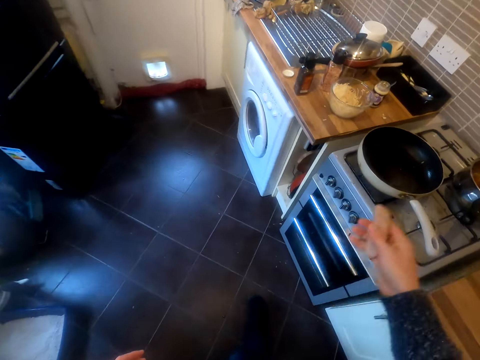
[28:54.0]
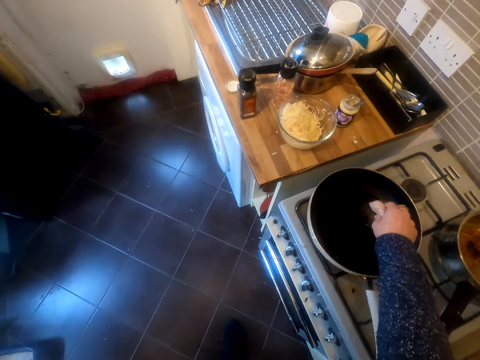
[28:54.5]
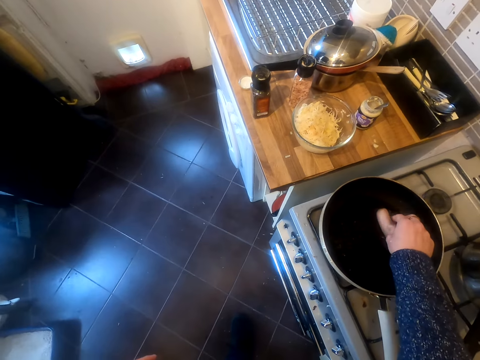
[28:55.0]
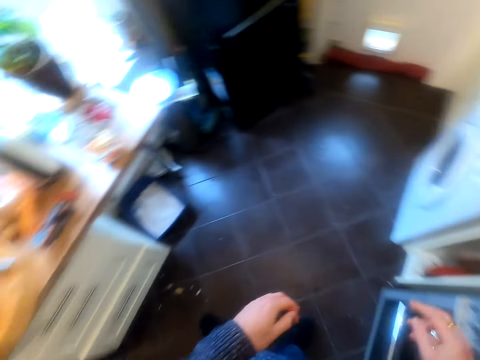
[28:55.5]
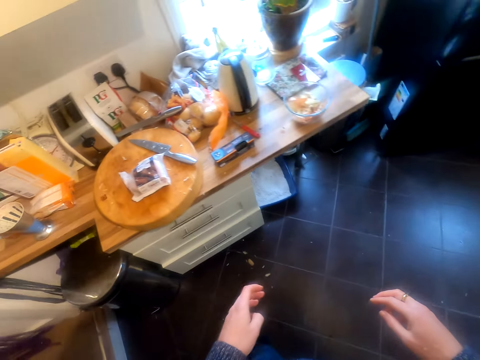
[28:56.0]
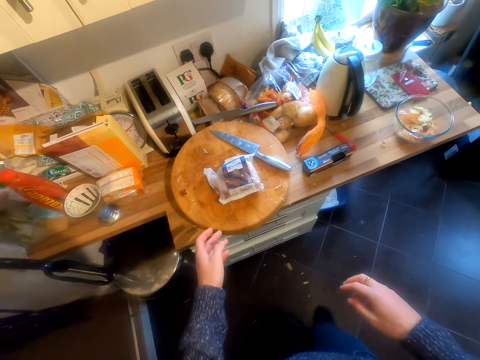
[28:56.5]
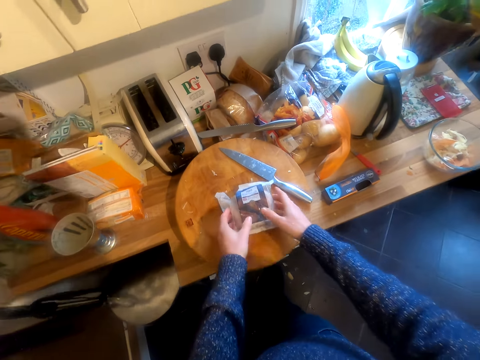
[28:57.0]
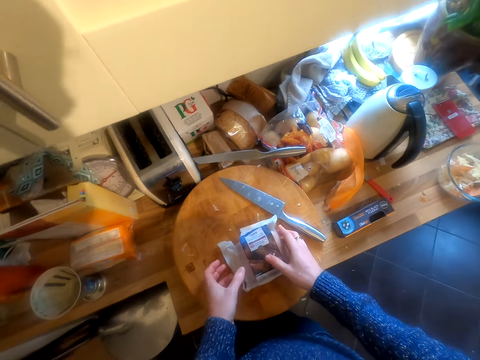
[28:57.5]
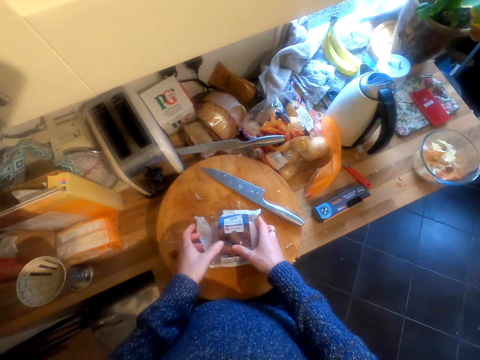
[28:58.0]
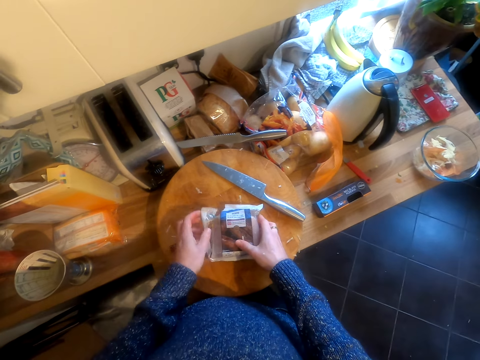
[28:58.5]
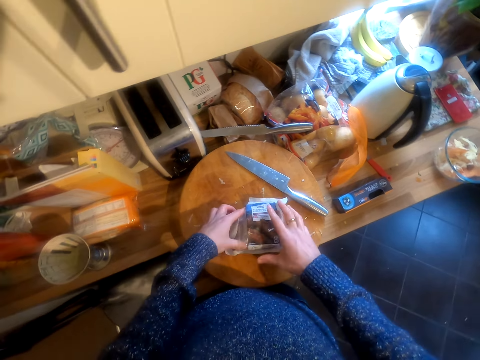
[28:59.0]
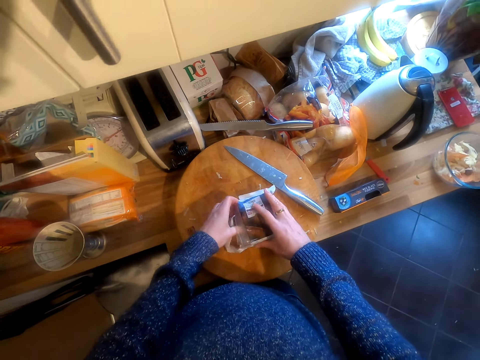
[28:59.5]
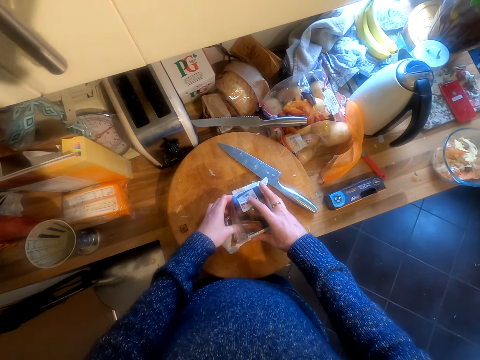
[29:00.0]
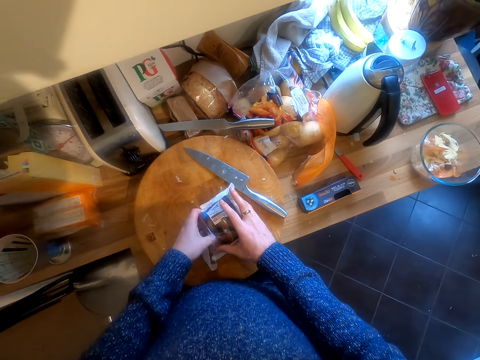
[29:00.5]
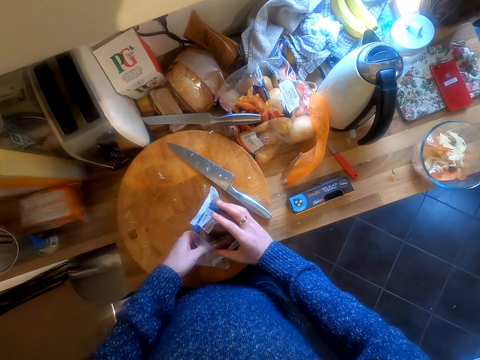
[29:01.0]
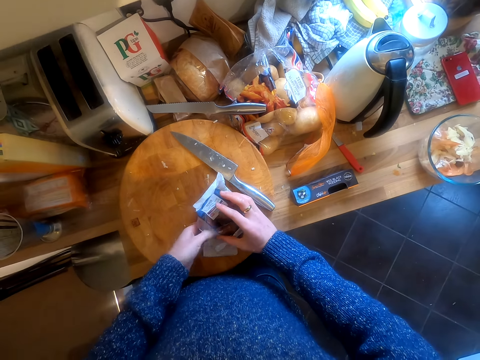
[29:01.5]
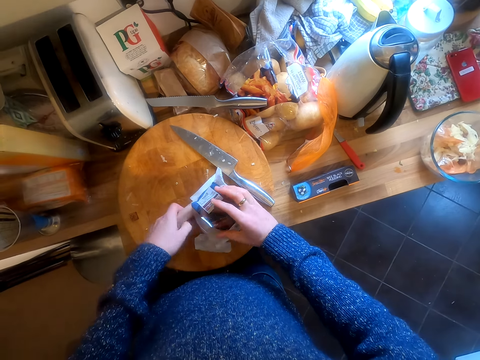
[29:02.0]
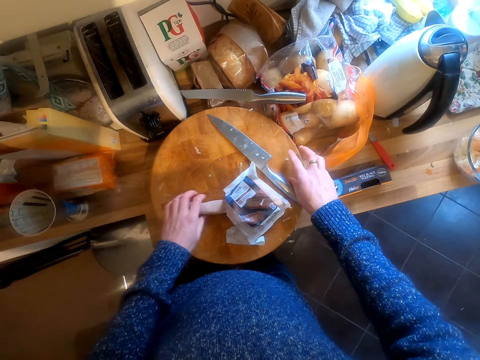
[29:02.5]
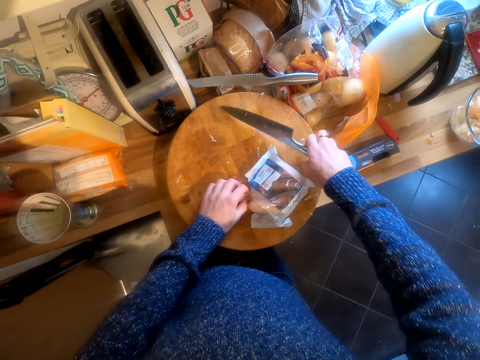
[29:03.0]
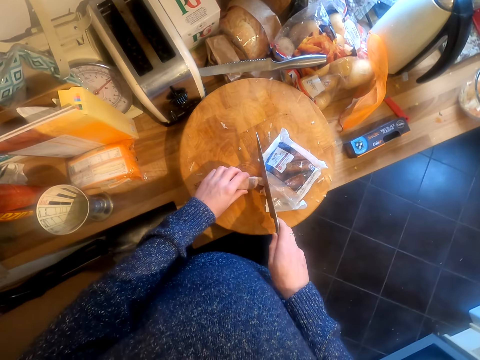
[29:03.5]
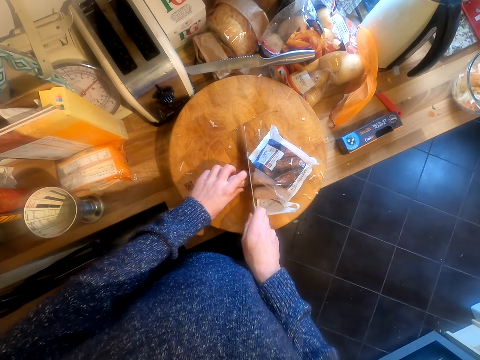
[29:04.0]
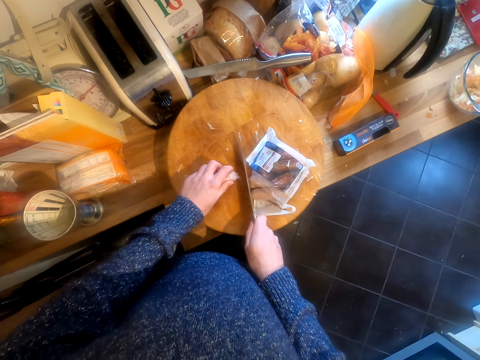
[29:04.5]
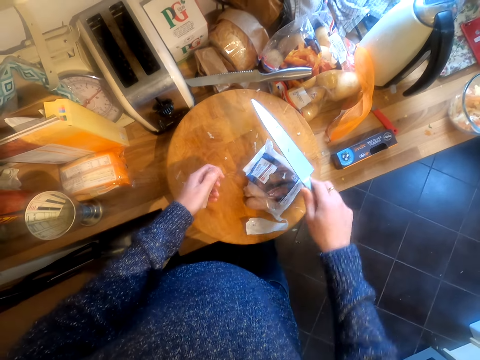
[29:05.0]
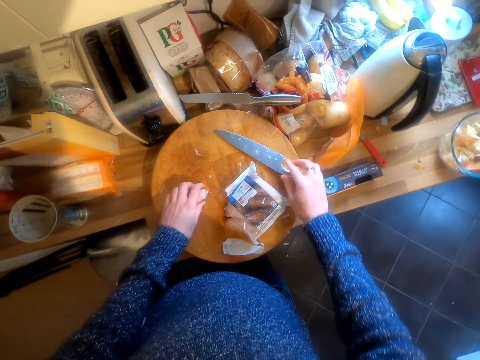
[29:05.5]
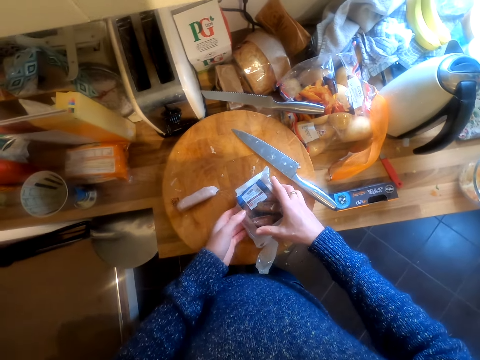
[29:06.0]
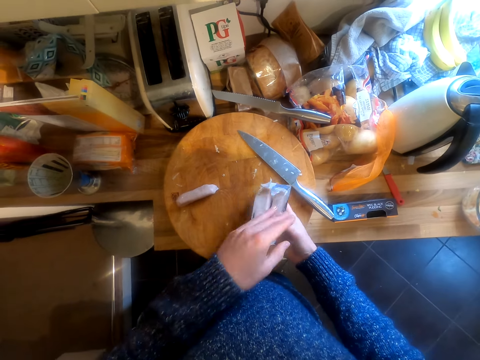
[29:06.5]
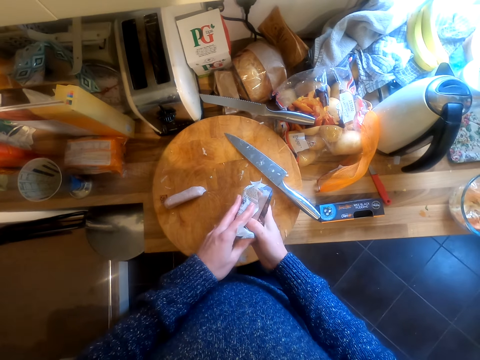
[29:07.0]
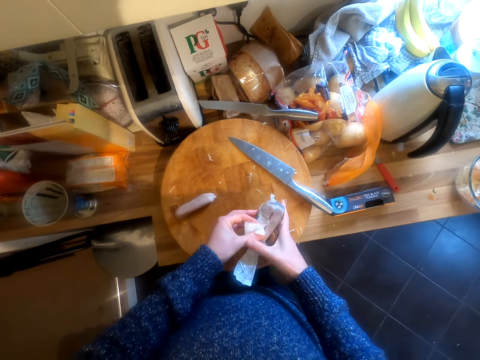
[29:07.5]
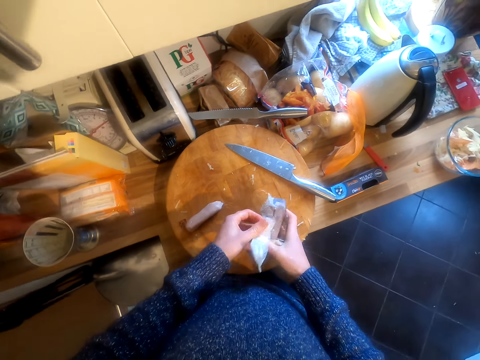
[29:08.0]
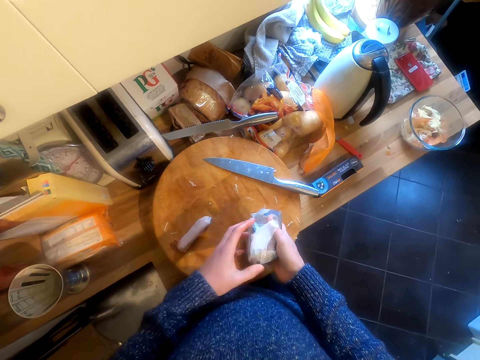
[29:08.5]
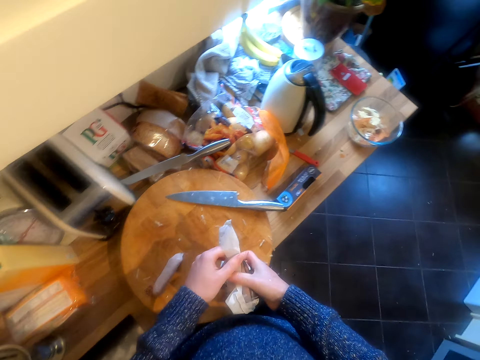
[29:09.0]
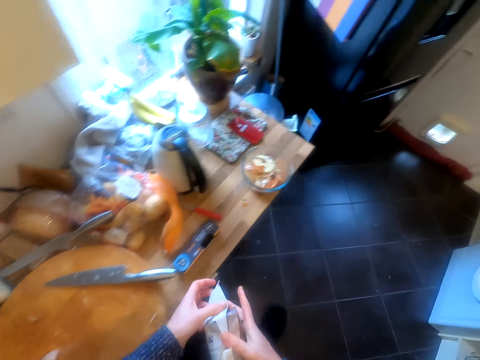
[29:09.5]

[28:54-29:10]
The camera wearer puts sausages in a frying pan. They close a packet of sausages. They pick up the sausage. They cut the sausages. They put the knife down. They close the packet of sausages.

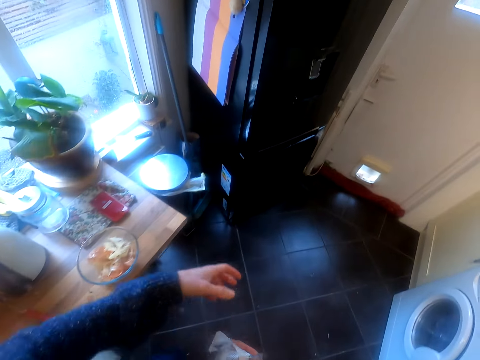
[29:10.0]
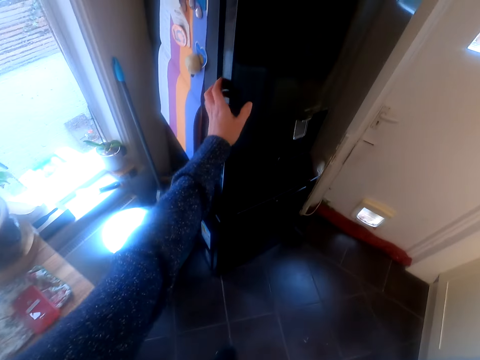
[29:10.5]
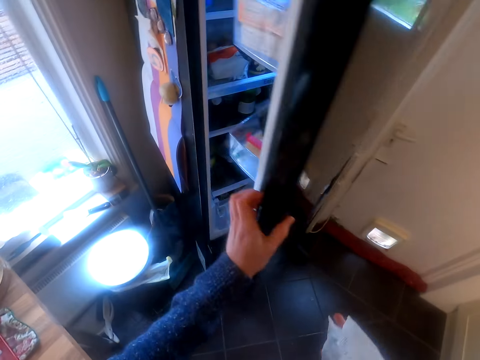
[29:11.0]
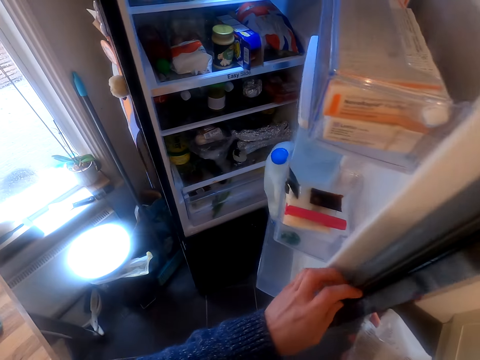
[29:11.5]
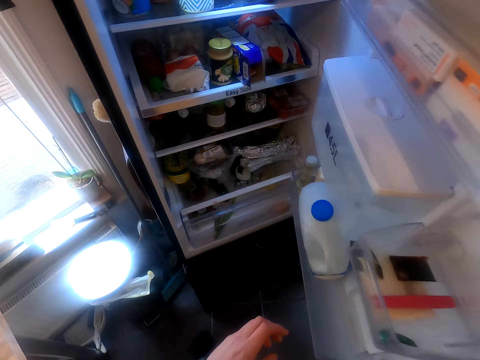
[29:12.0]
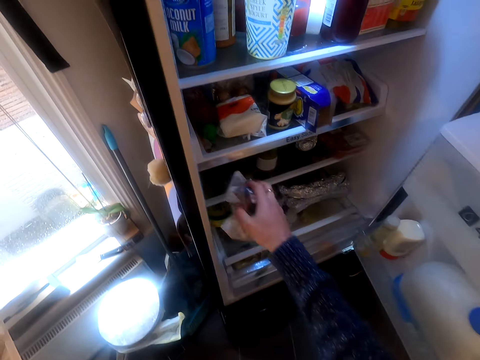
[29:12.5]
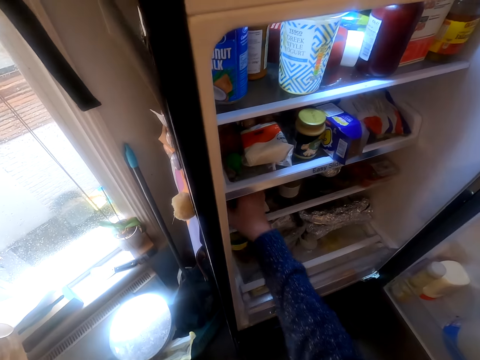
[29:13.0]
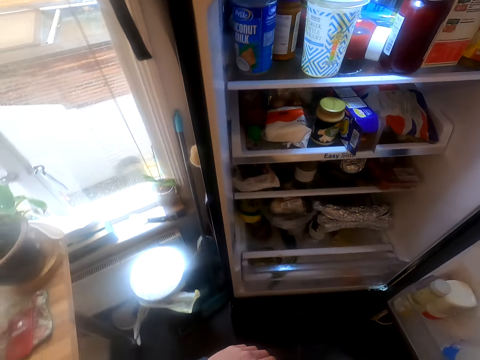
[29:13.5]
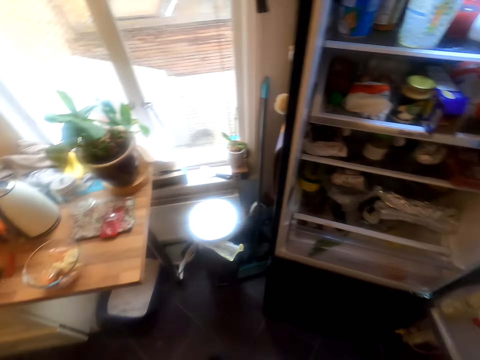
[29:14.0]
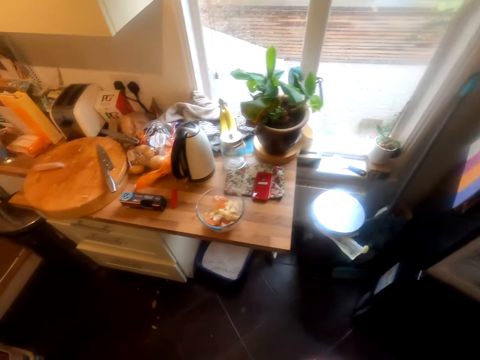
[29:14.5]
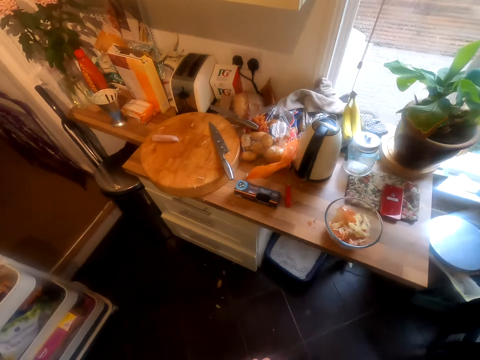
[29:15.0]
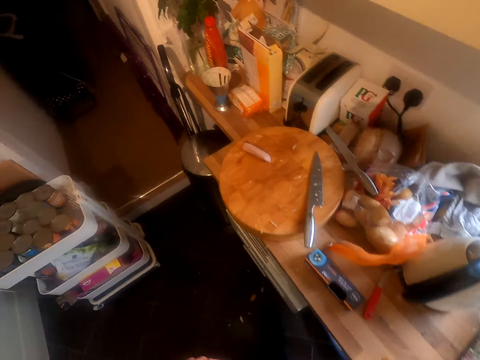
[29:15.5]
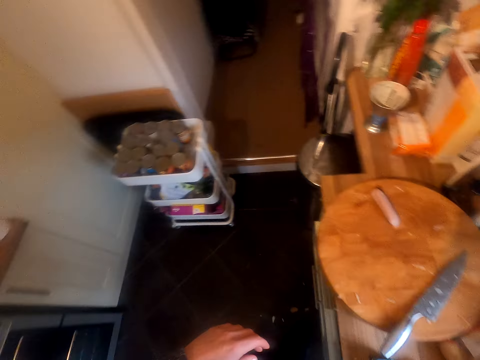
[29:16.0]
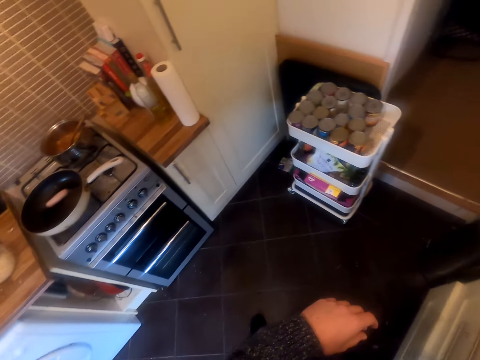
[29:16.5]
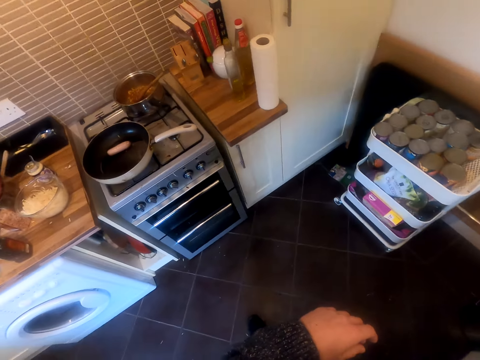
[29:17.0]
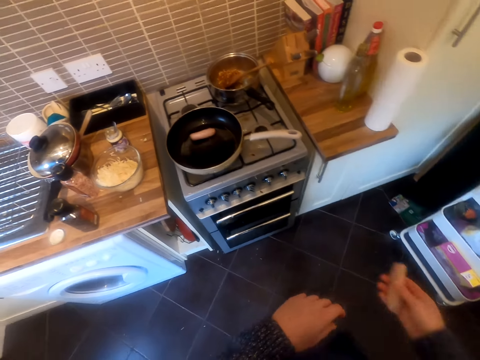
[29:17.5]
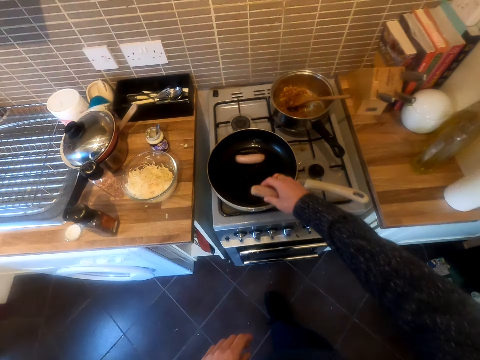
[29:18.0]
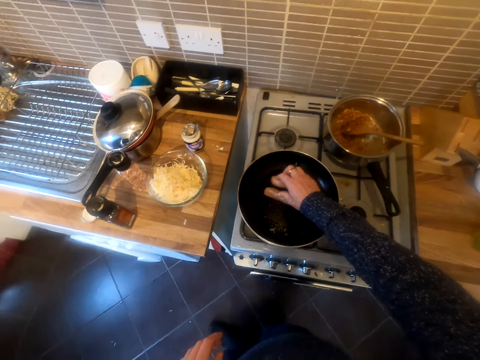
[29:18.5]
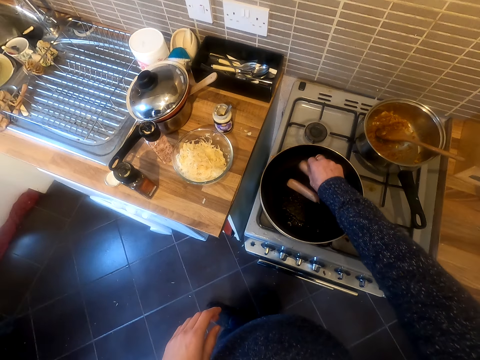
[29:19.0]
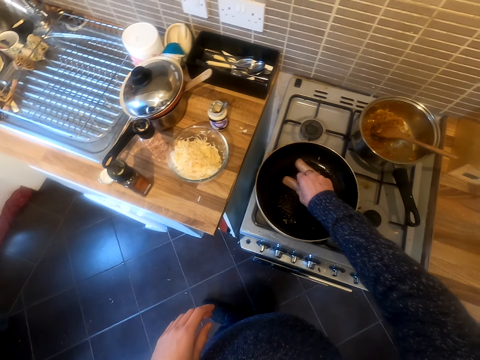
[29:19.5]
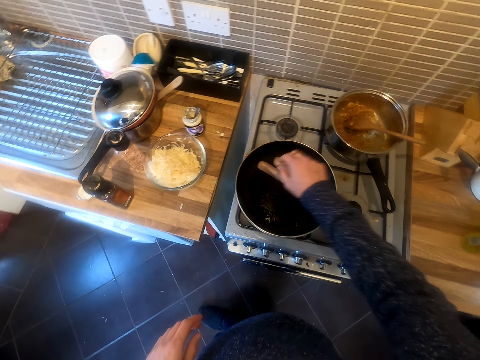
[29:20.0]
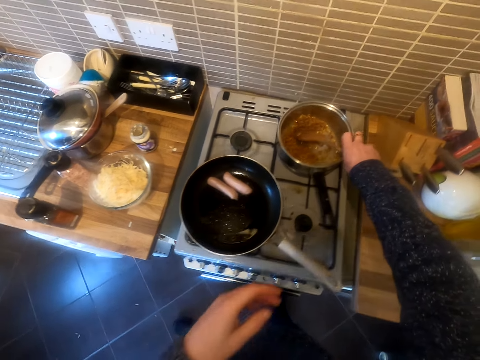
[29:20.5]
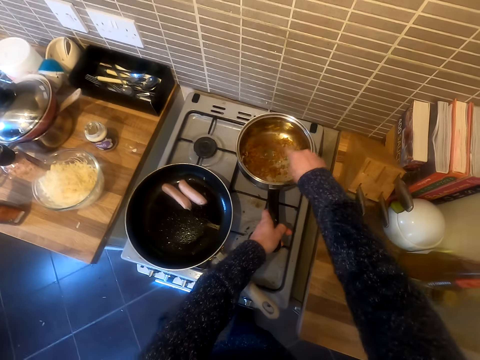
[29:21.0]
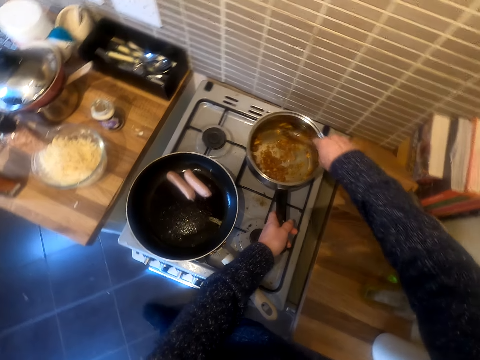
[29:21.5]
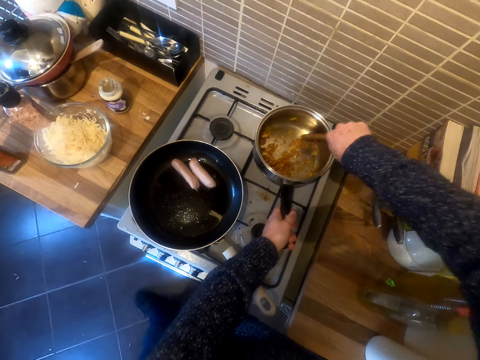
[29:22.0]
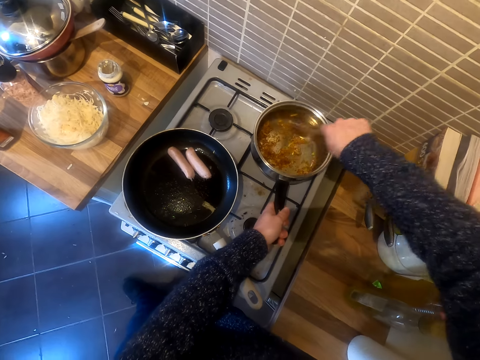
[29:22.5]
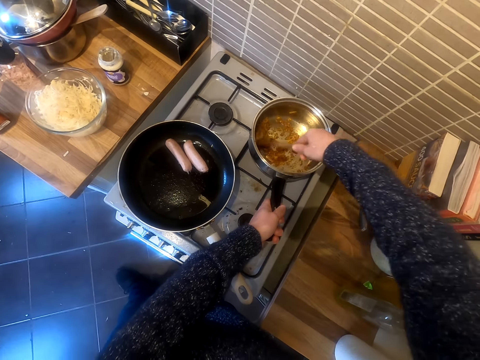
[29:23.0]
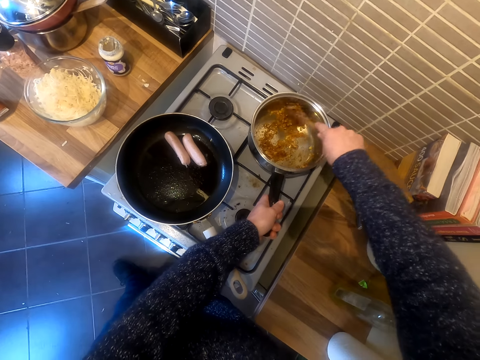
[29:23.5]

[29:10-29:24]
The camera wearer opens the fridge. They put sausages in the fridge. They close the fridge. They move around. They put the sausages in the frying pan. They stir food in the pan.
